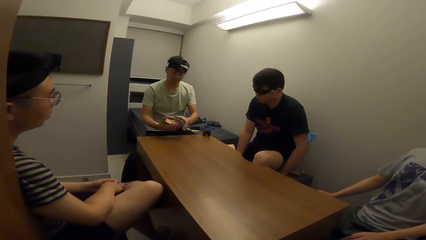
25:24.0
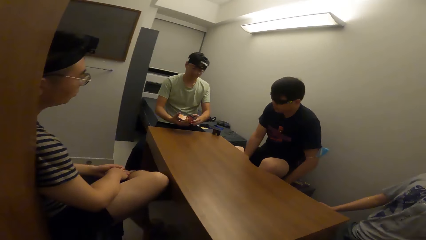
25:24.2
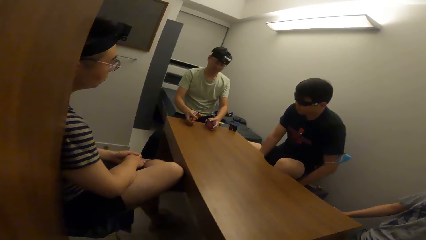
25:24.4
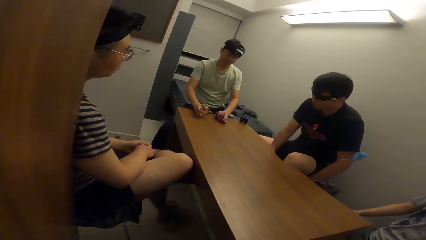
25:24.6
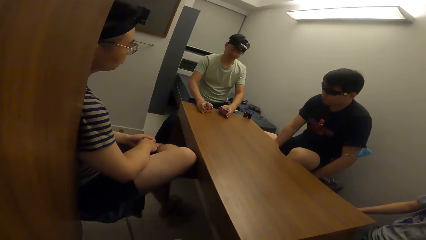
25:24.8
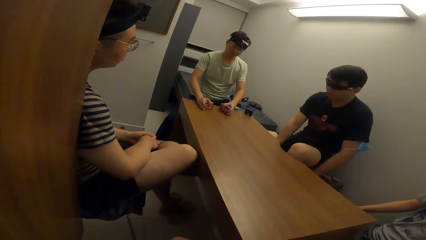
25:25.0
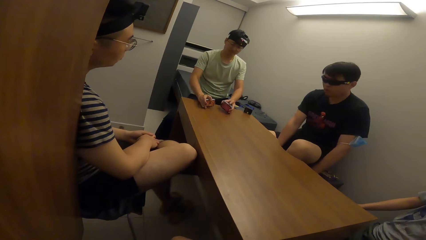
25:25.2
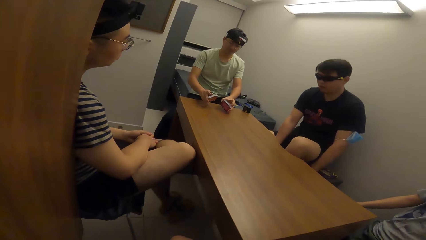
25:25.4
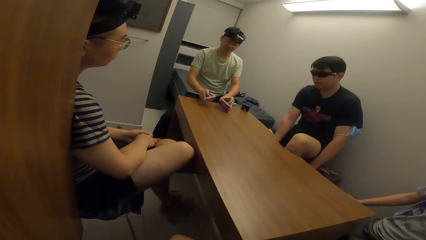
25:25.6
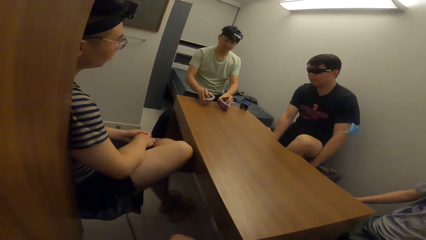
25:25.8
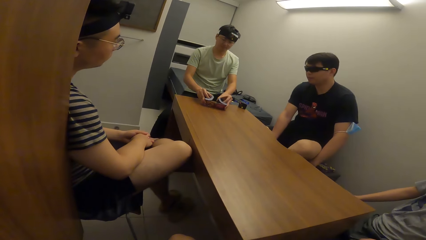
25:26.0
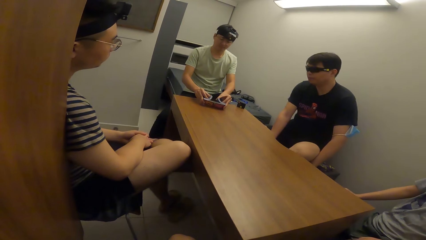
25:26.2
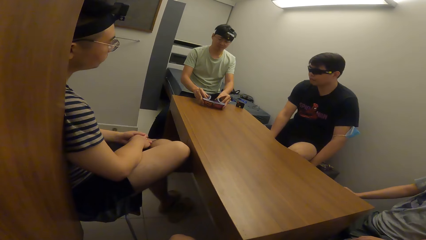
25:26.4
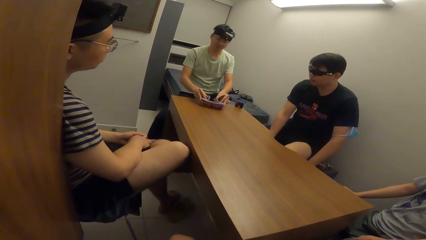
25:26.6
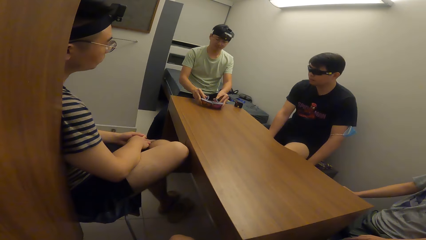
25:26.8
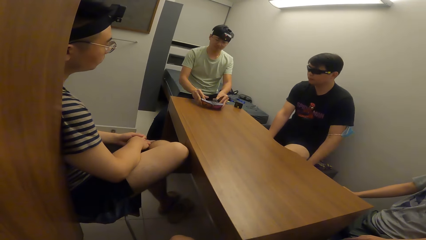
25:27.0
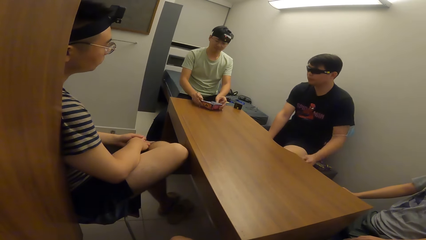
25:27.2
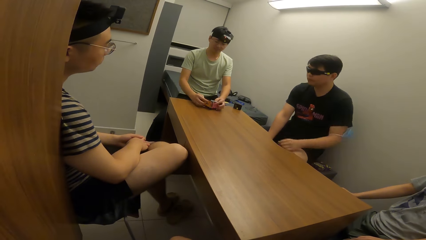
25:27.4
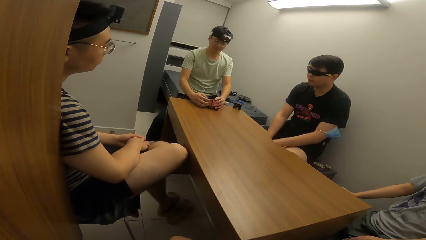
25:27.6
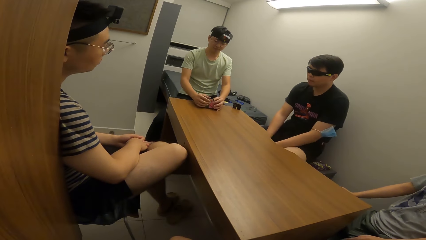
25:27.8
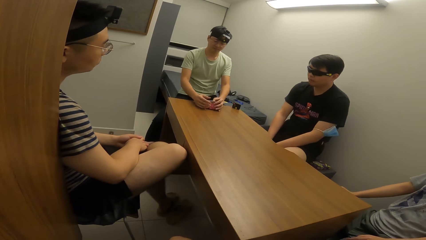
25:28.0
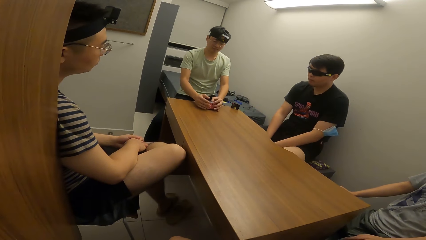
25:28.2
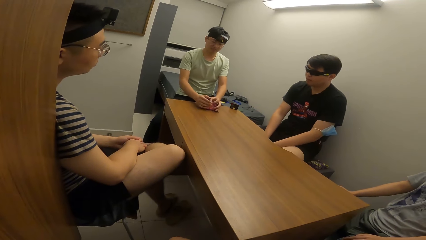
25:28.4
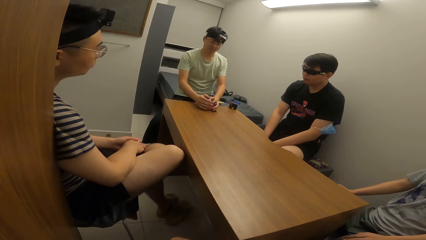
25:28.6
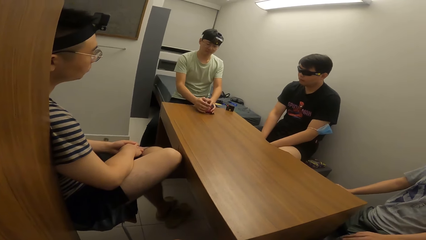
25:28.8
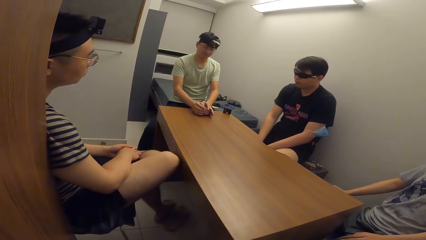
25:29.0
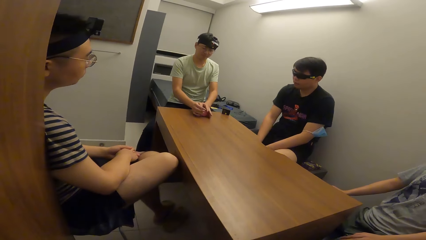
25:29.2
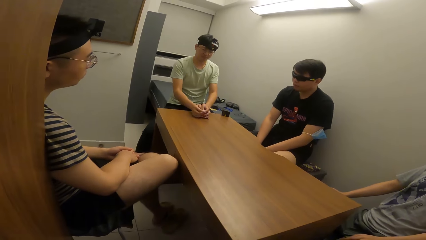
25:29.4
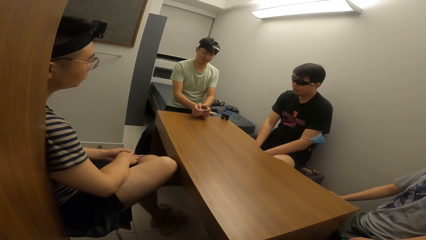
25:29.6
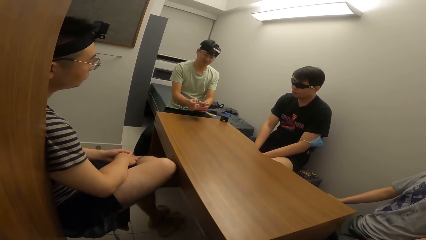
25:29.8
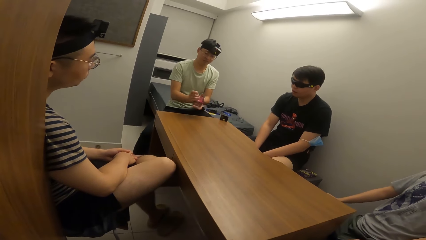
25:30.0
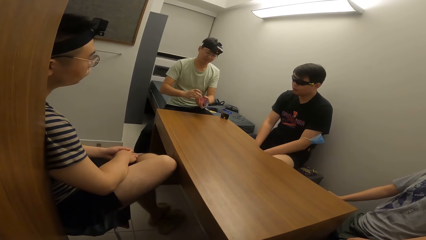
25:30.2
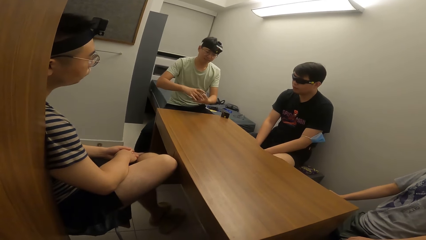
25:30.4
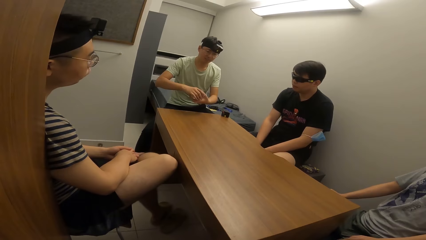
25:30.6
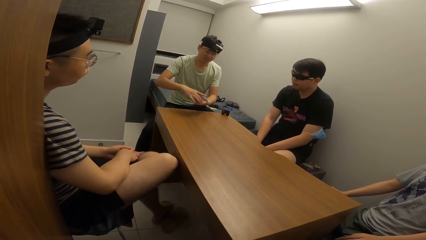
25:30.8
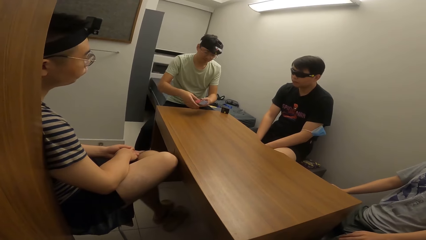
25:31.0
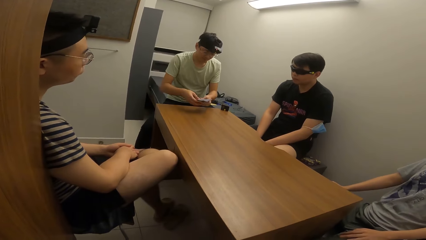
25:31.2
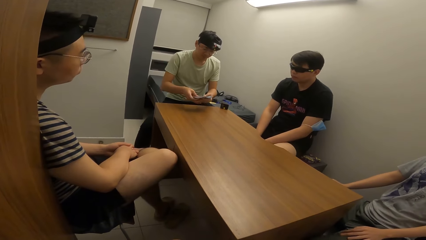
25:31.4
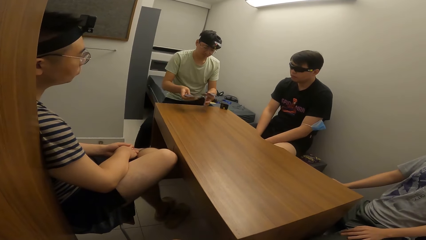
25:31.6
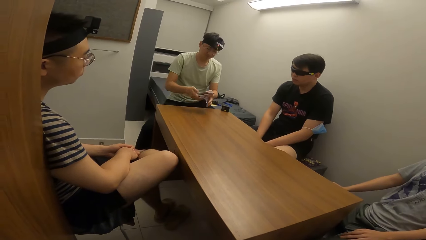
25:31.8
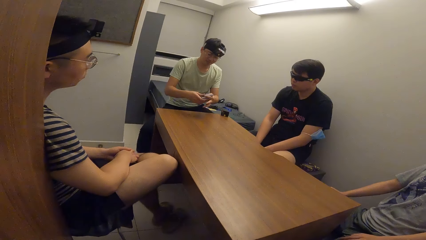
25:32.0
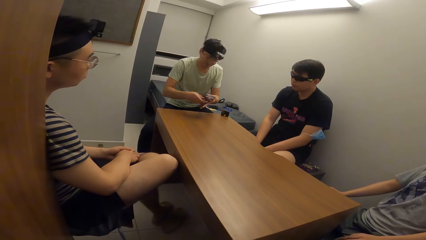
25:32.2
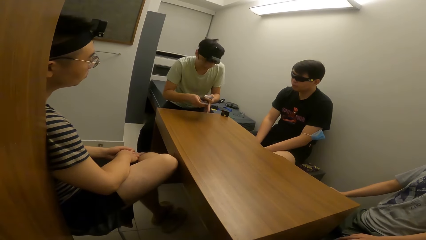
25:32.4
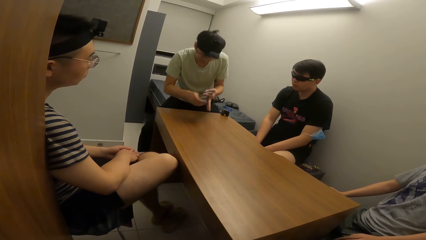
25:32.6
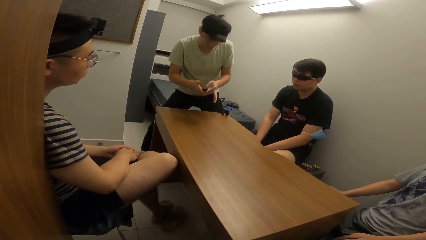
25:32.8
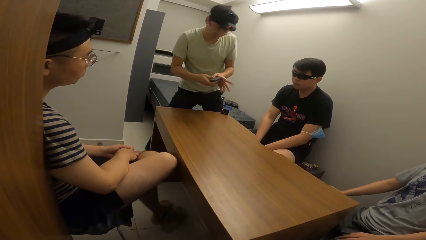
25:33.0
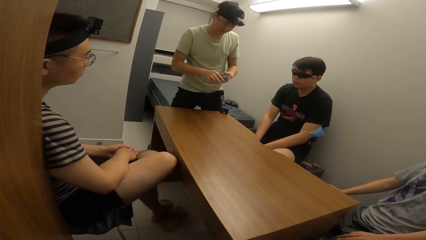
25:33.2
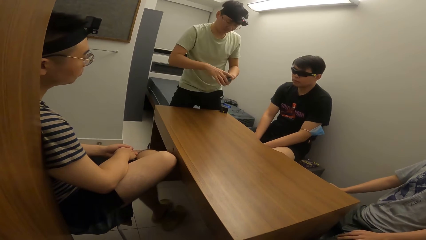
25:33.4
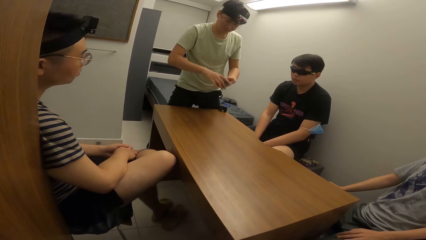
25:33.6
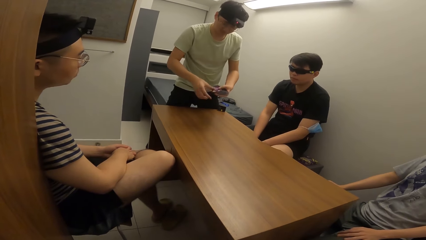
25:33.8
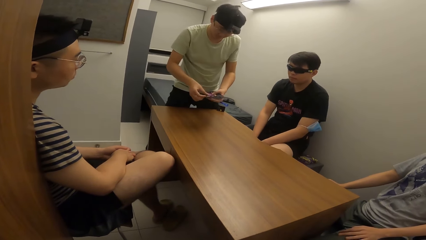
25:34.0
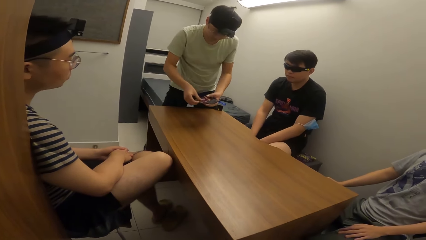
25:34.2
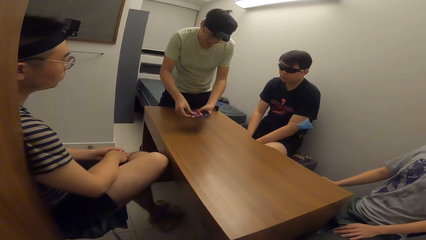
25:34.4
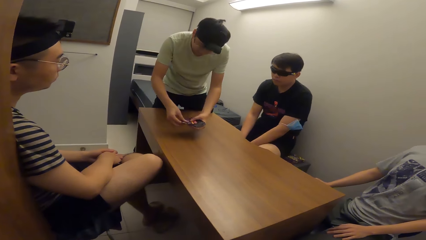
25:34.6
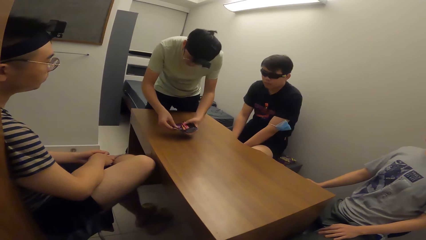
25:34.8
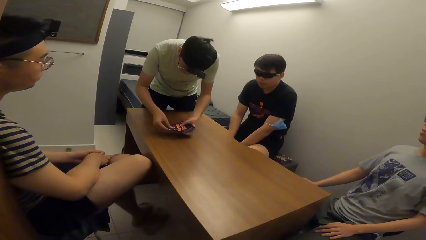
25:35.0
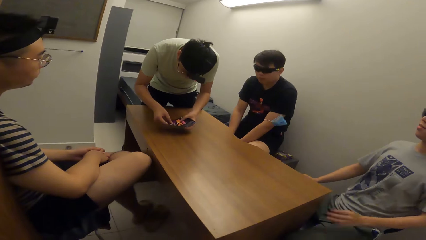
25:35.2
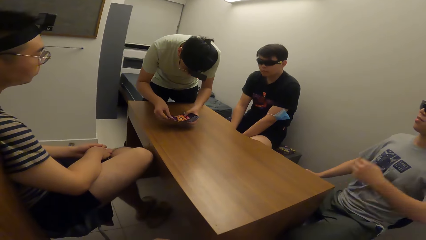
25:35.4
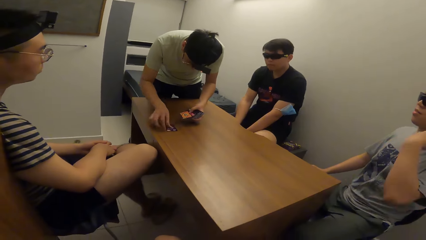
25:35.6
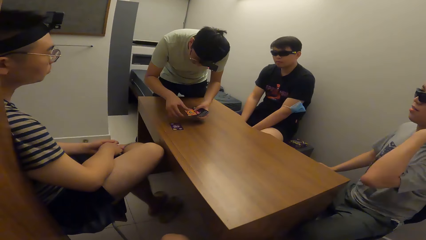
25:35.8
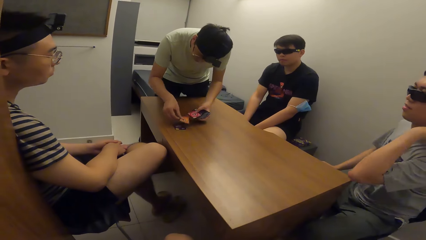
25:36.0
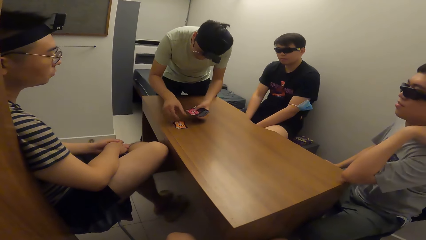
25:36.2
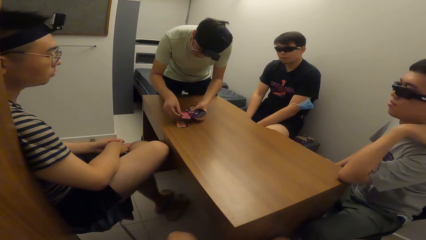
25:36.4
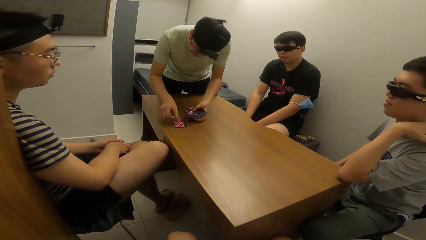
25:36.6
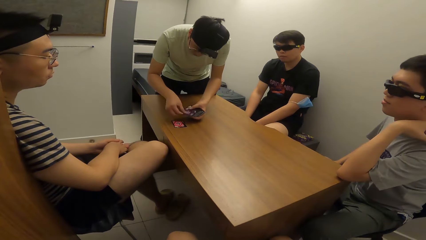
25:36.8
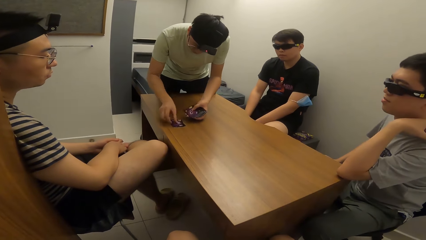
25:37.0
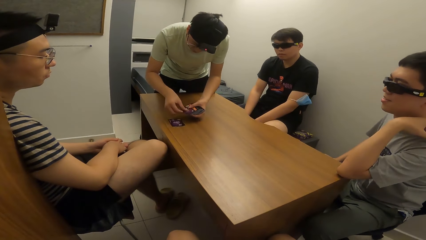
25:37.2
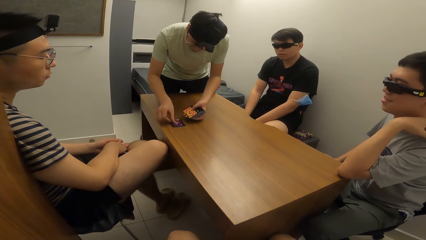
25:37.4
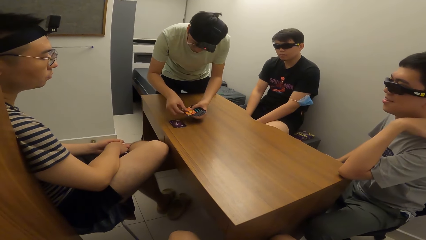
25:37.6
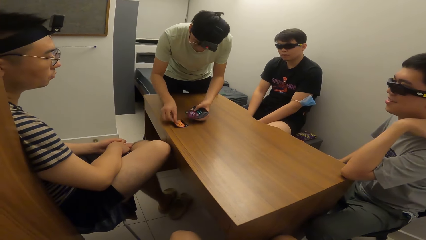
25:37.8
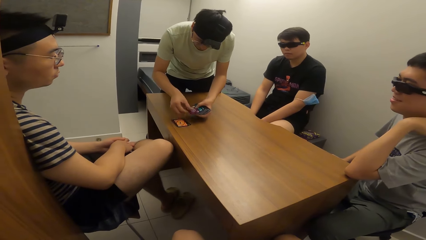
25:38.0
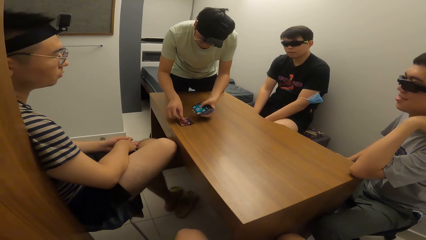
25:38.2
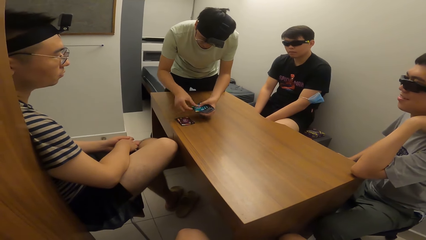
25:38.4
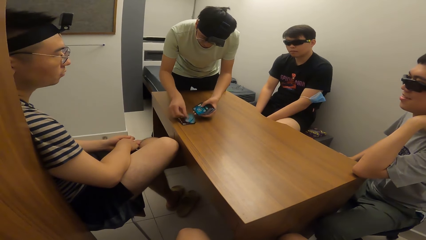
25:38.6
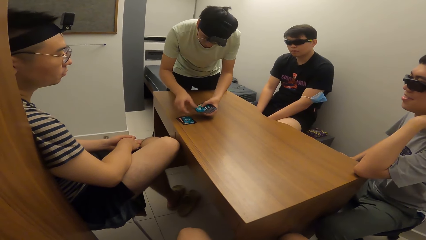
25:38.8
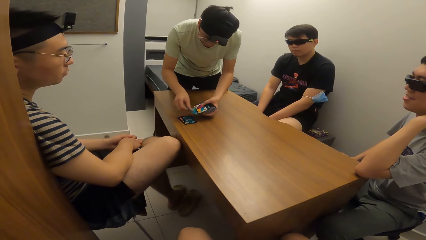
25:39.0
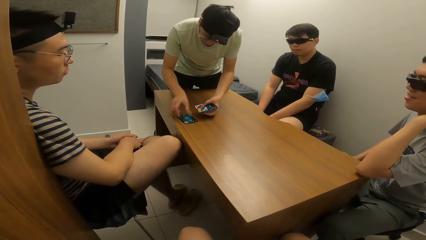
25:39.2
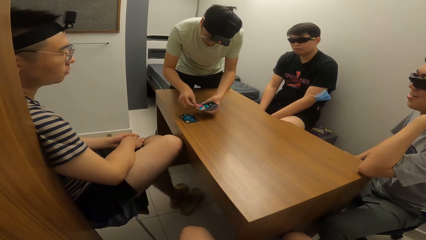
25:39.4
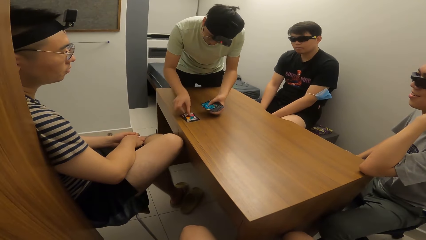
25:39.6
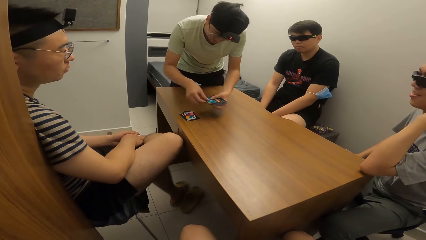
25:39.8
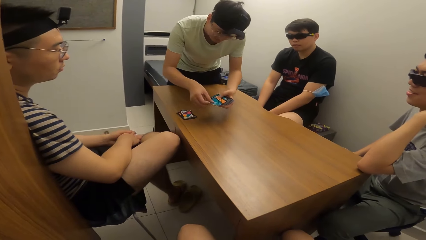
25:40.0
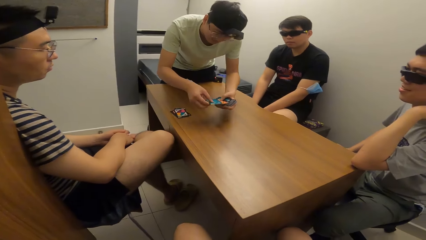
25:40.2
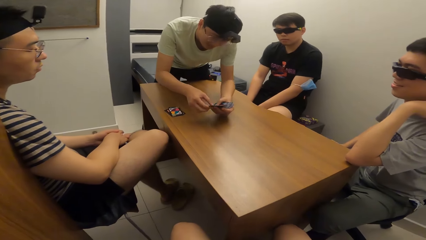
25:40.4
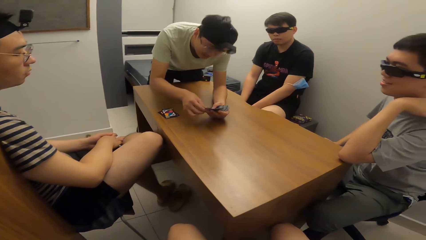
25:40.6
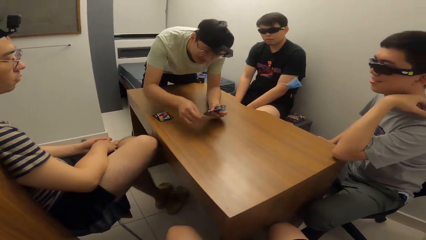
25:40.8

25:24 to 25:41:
A man drops cards in his hands on the table.
